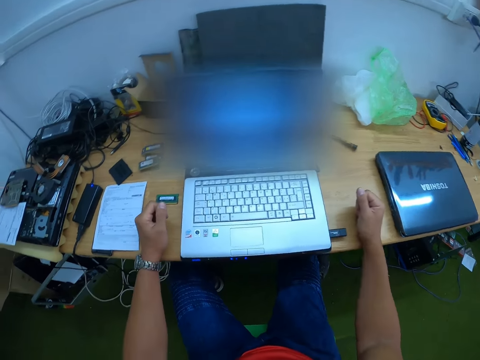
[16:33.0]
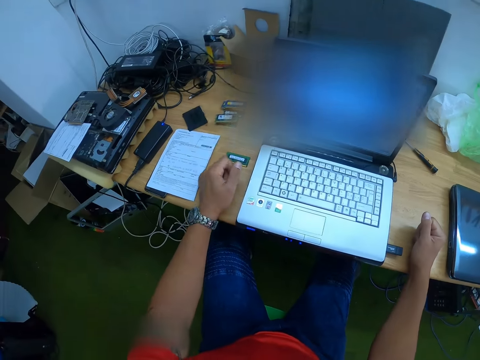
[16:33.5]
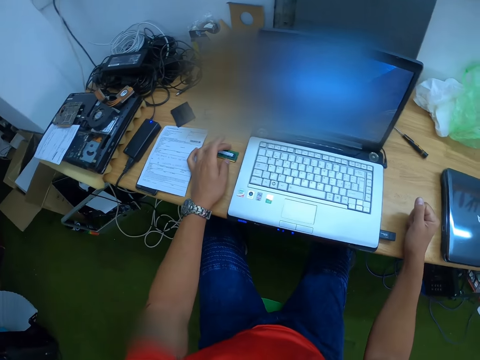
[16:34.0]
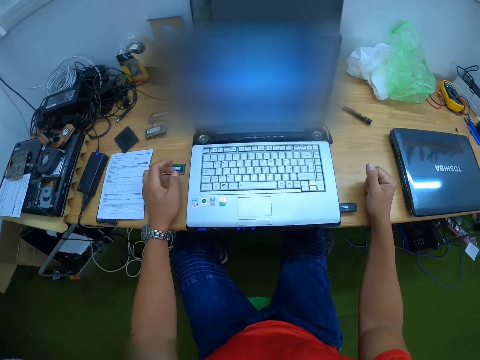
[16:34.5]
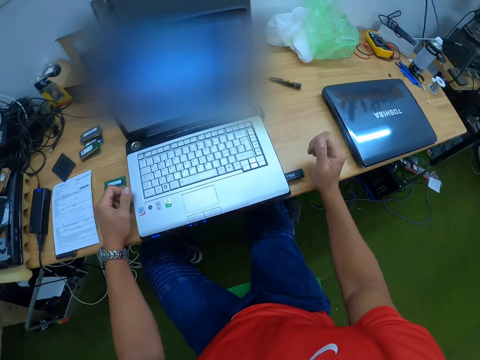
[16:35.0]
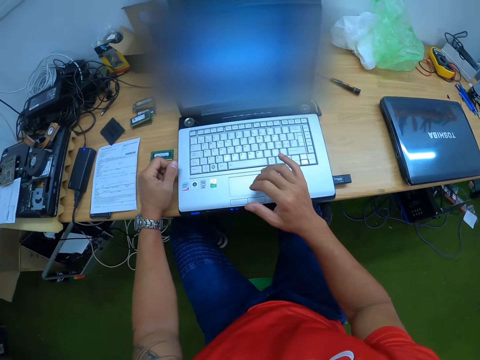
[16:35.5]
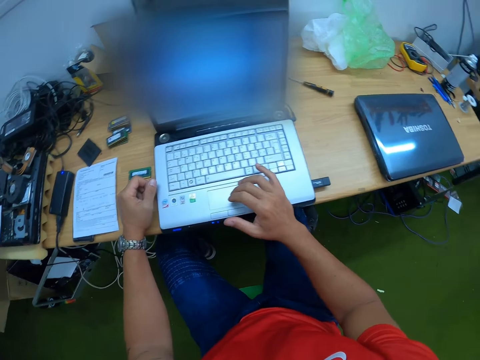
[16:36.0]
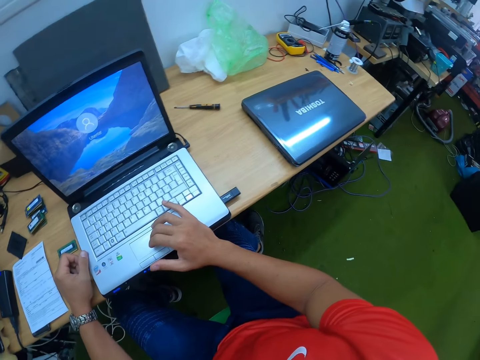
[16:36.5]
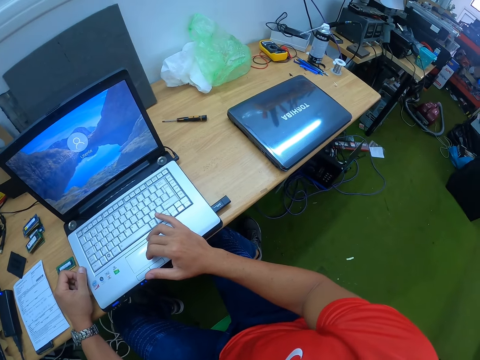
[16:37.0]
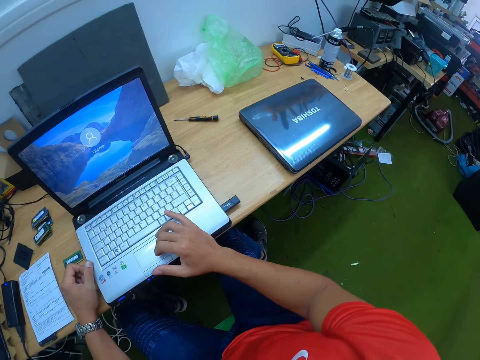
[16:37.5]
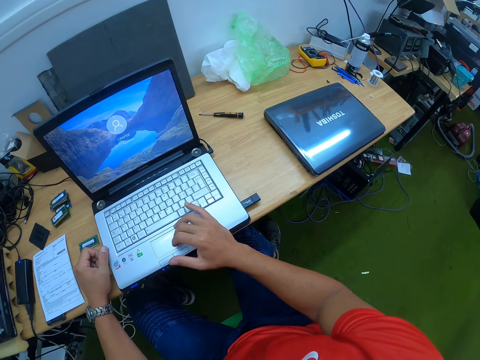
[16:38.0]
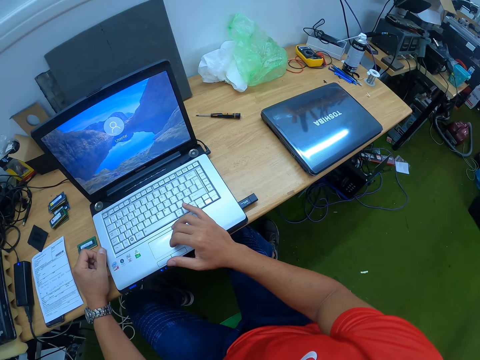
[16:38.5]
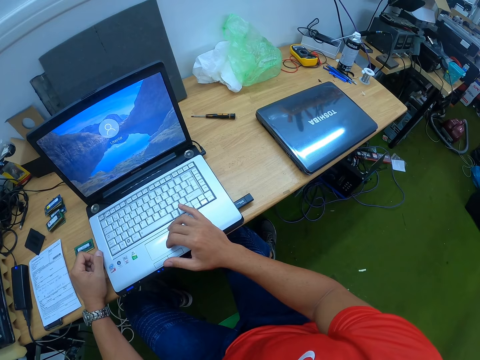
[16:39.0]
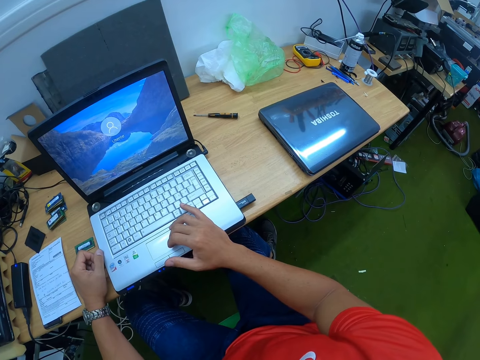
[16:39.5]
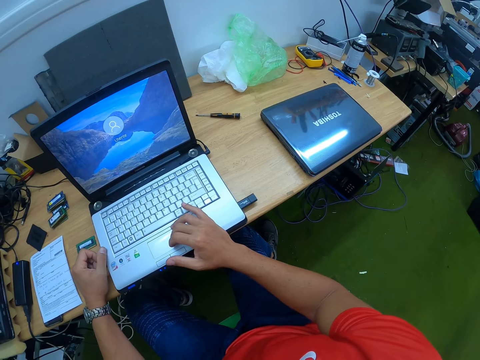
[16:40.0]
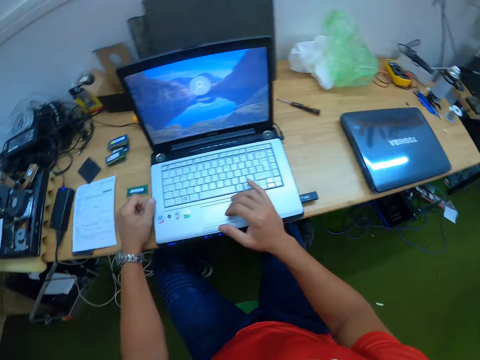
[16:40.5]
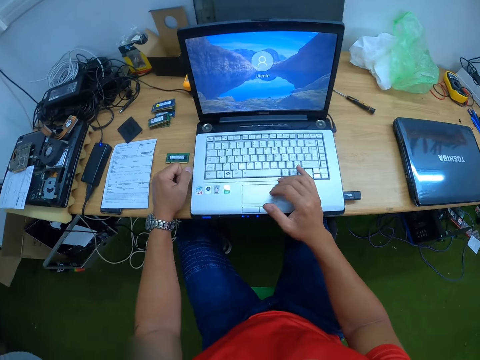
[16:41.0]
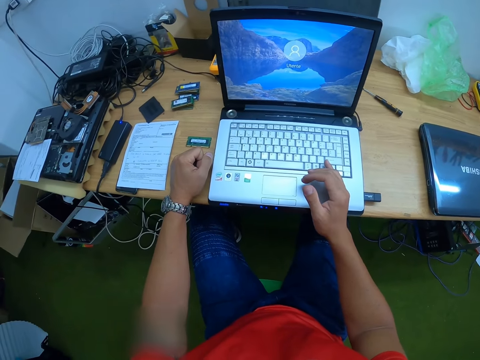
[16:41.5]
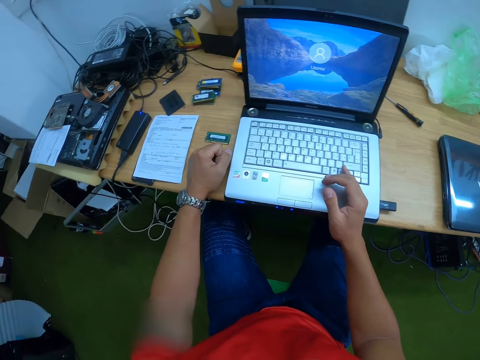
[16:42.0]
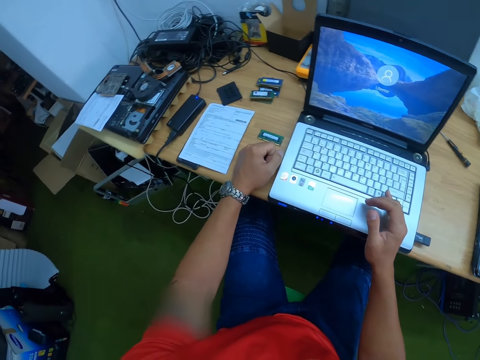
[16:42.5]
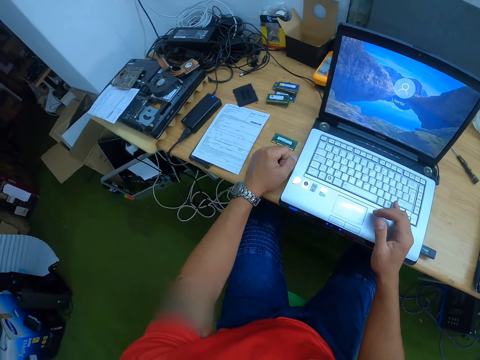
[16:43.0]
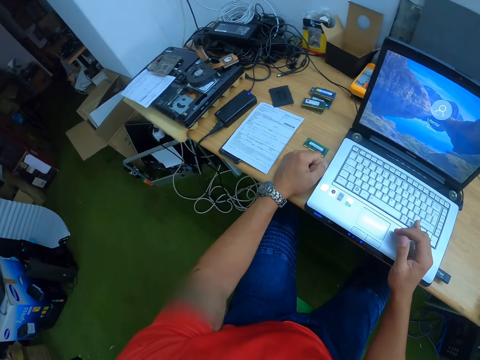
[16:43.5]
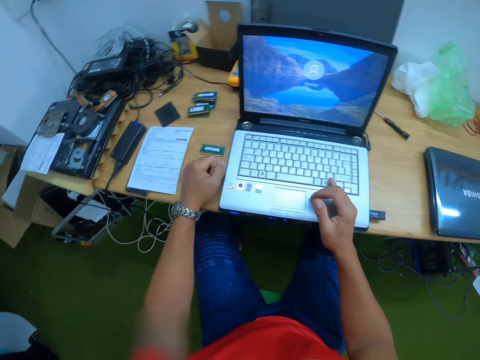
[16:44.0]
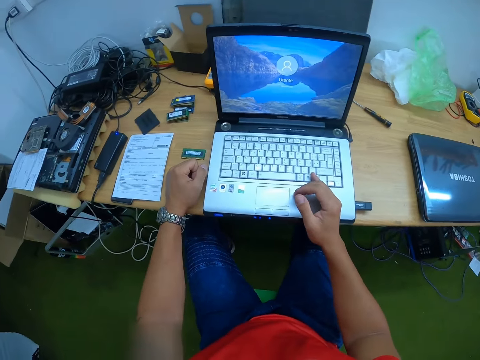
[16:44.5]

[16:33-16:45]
The camera wearer leans on the table. He touches the chip on the table with his left hand. He looks at the laptop. He touches the laptop on the table with his right hand. He operates the laptop. He looks at the laptop.

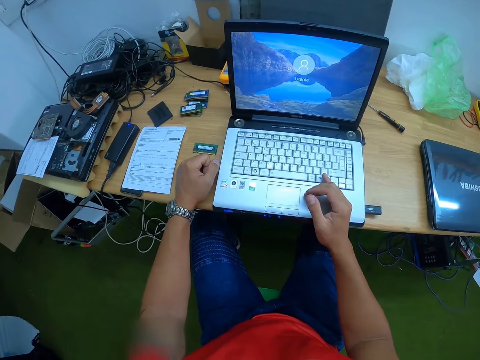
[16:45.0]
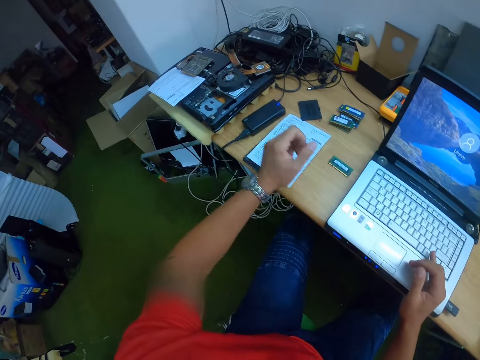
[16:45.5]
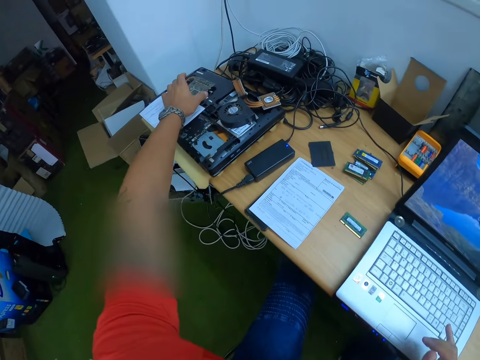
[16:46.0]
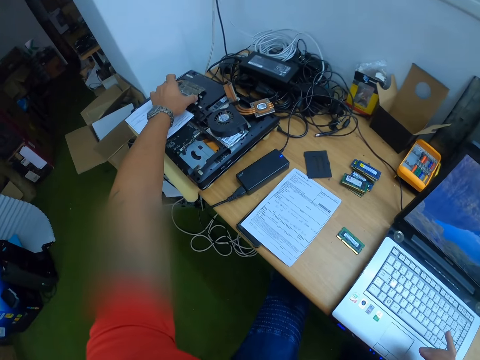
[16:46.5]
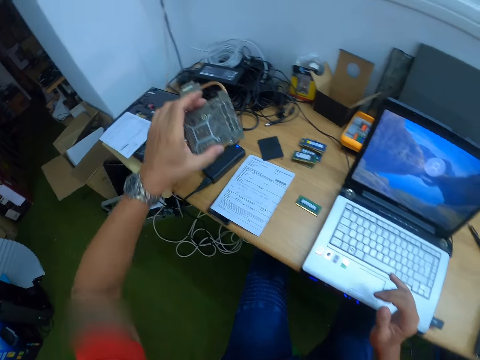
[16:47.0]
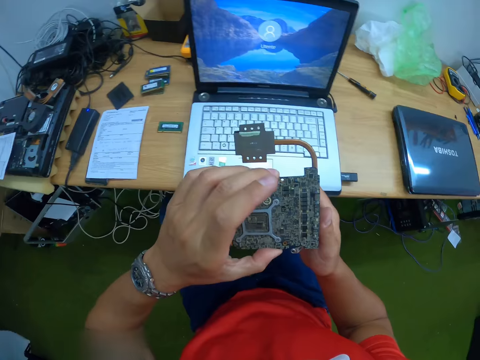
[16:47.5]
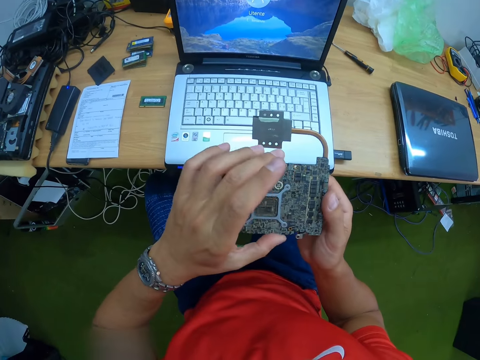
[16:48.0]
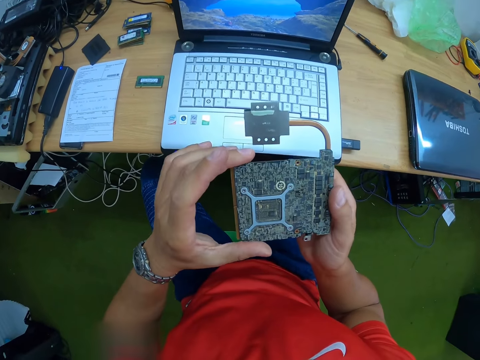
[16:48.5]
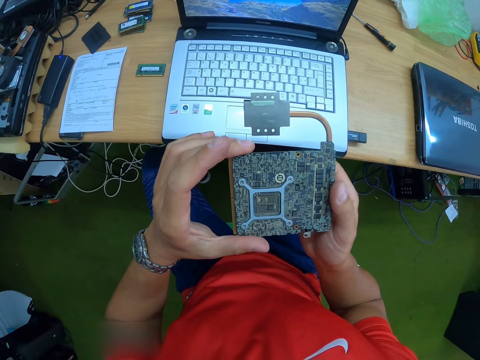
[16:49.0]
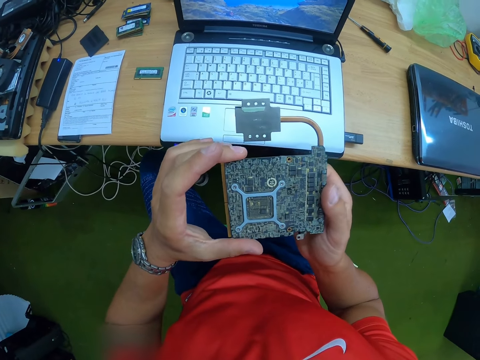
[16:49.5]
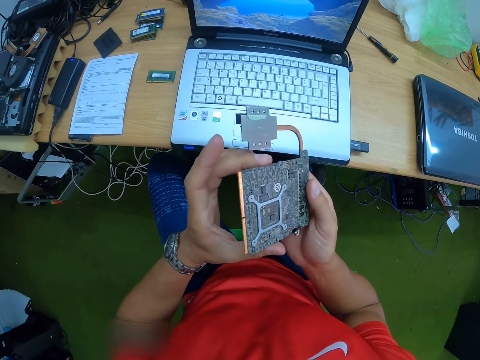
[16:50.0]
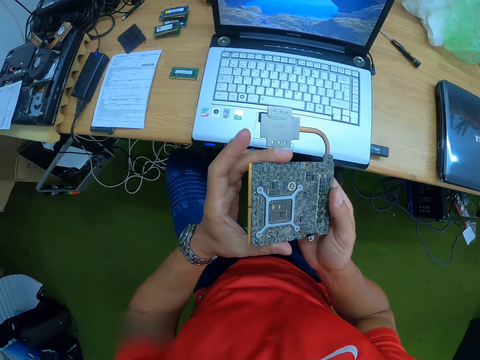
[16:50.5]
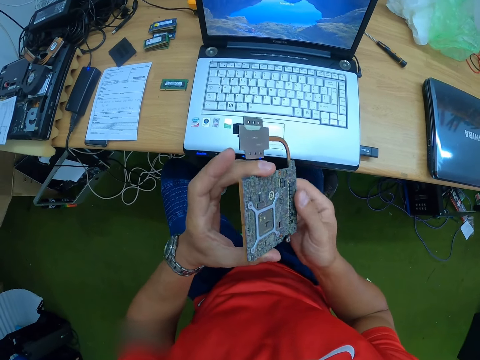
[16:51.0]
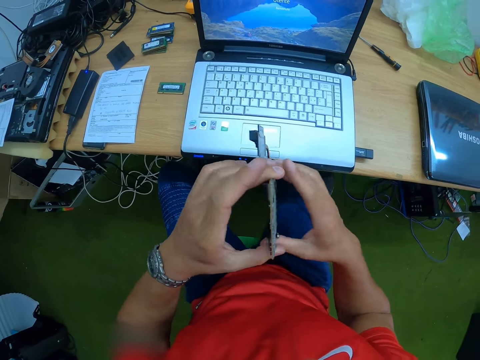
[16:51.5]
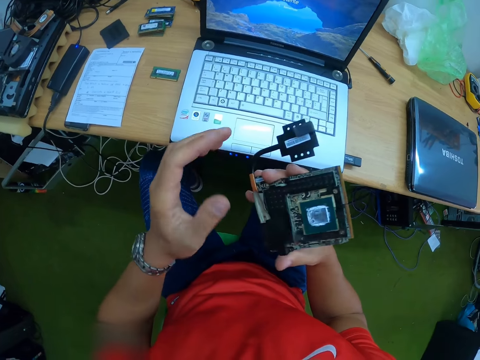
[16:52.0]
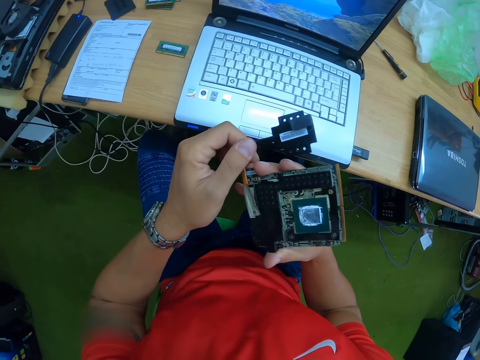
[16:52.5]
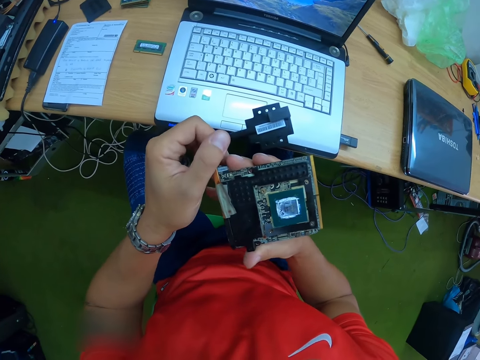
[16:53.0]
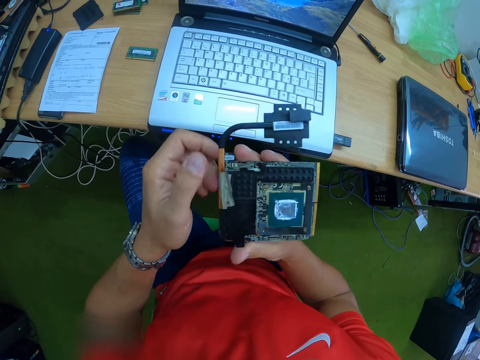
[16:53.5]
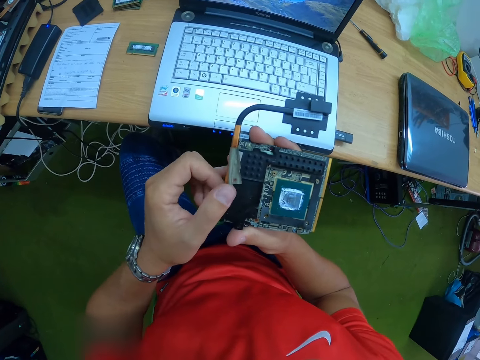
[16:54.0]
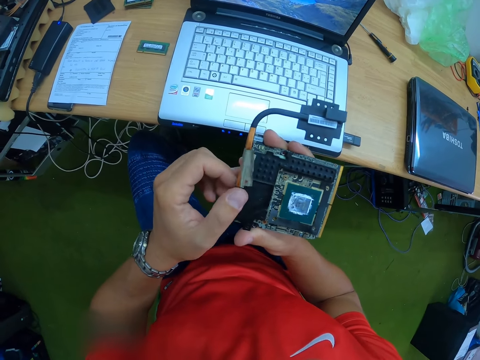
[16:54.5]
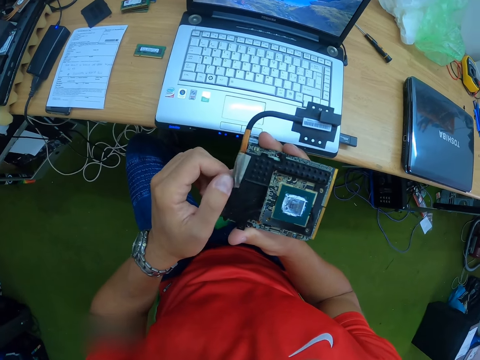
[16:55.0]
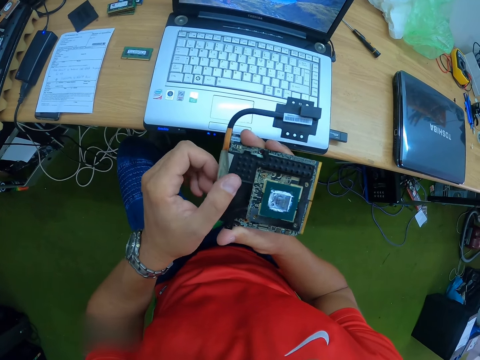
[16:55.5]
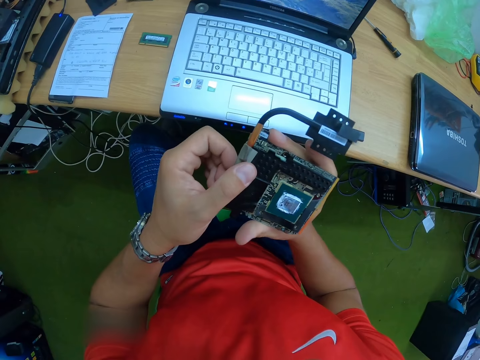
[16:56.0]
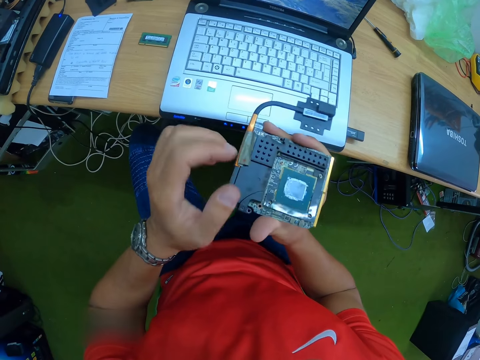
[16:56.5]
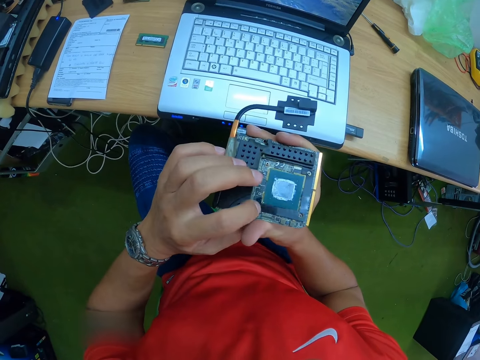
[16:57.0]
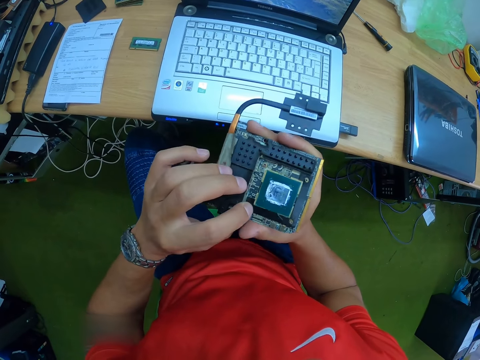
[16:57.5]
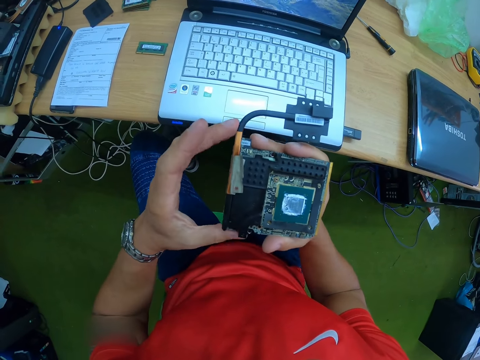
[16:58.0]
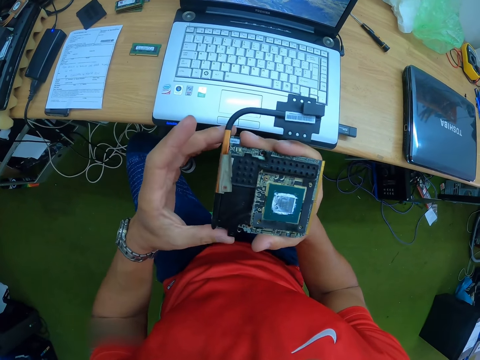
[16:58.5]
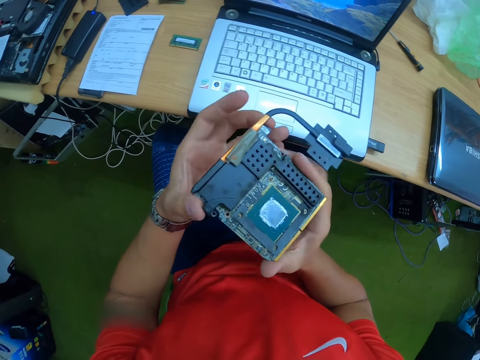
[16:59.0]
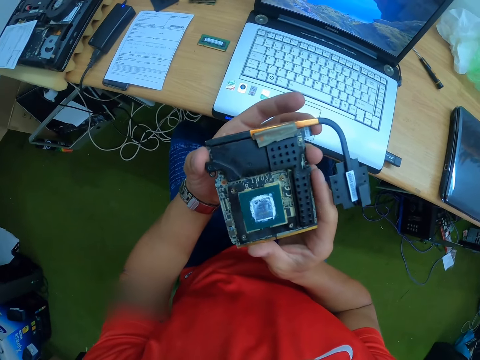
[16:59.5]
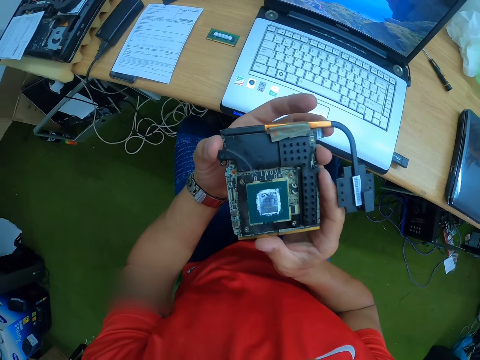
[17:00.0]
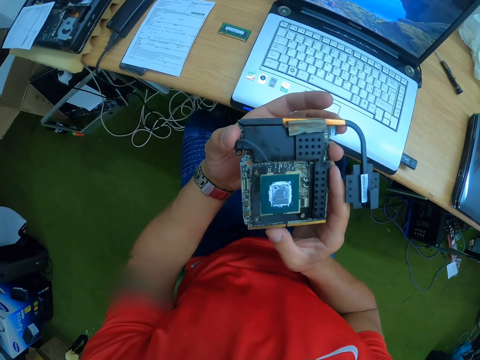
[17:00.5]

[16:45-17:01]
The camera wearer lifts a video card or motherboard from a laptop on the table with his left hand. He holds the video card with both hands. He looks at the motherboard. He holds the video card with his left hand. He holds the video card with his right hand. He holds the video card with both hands. He holds the video card with his right hand. He holds the video card with both hands.
